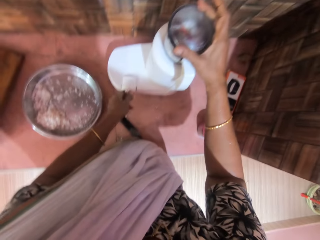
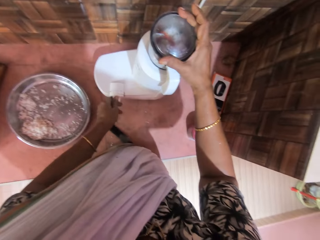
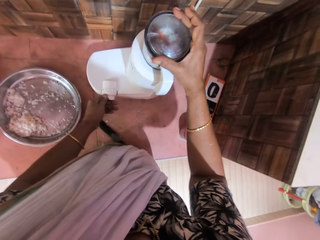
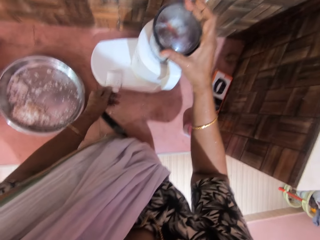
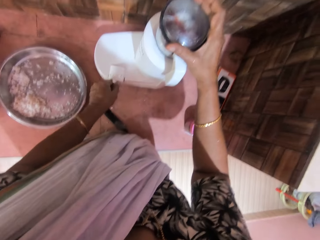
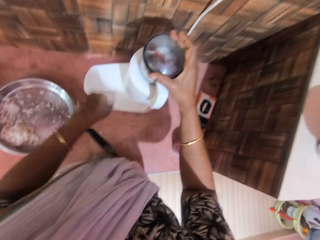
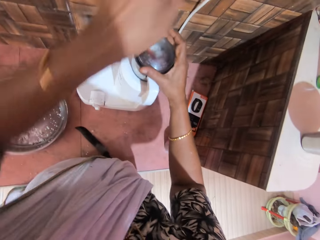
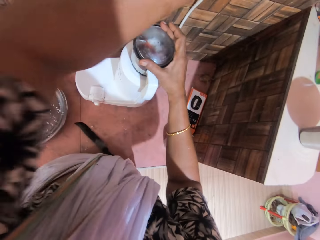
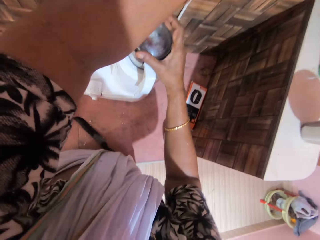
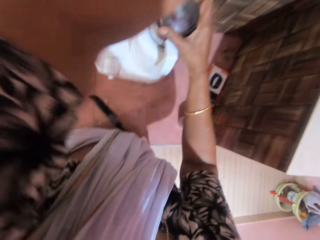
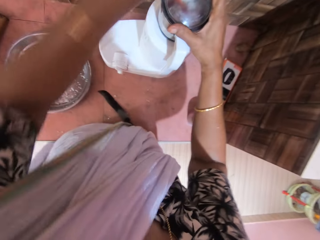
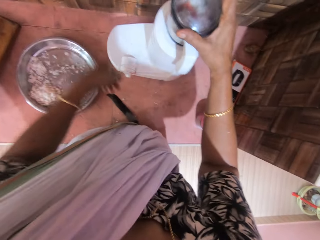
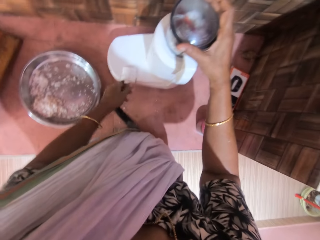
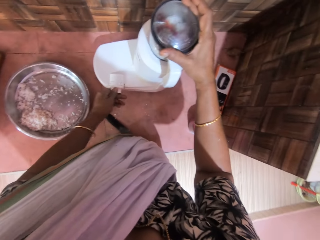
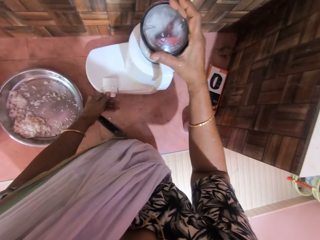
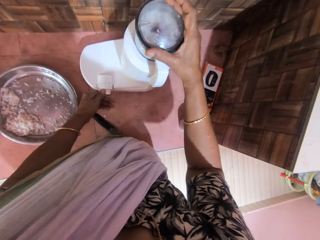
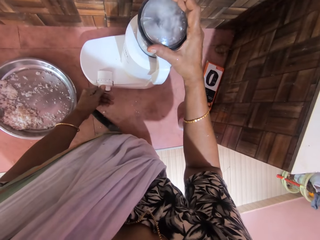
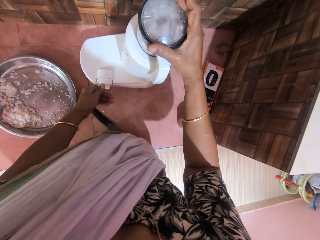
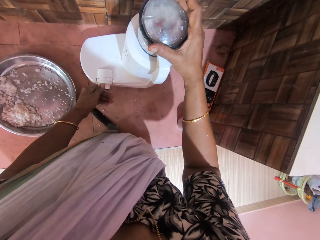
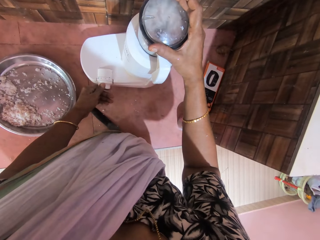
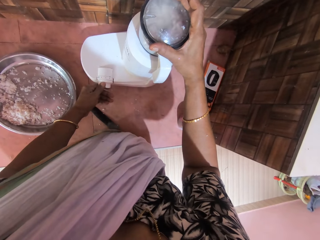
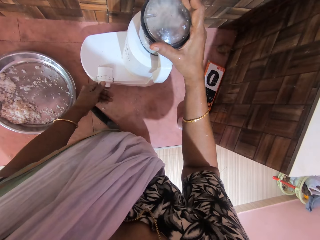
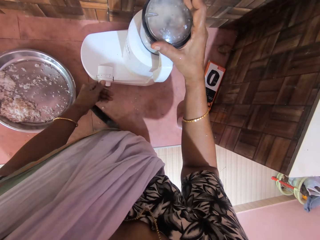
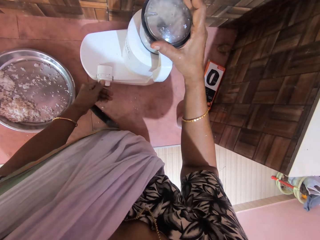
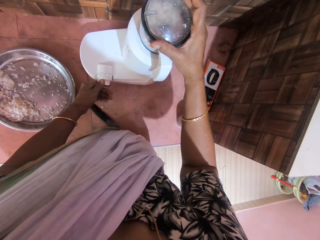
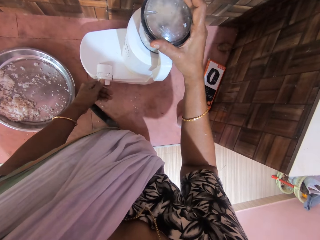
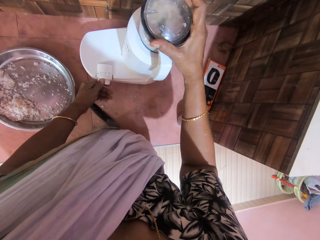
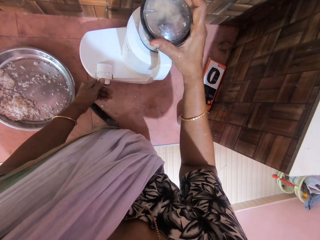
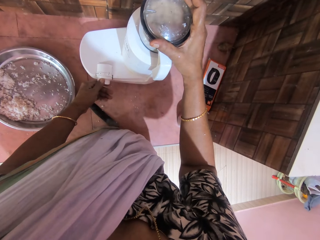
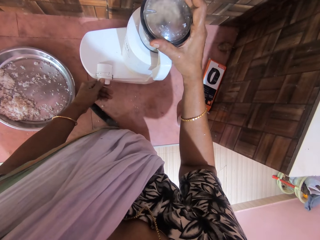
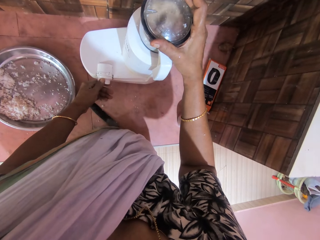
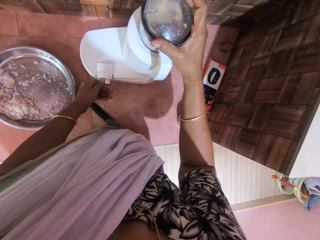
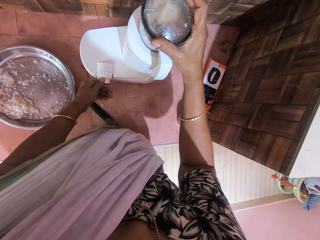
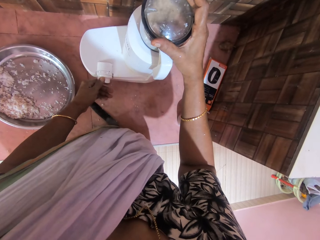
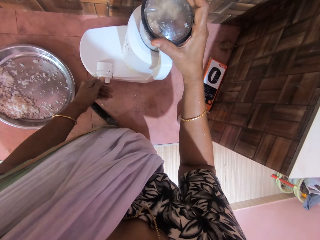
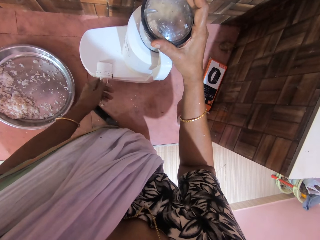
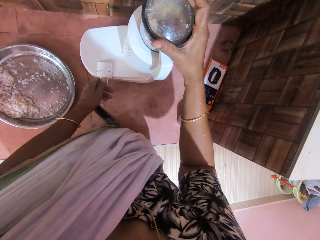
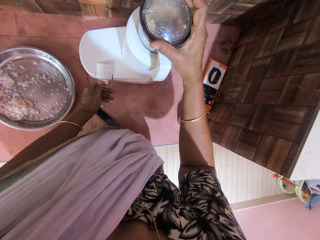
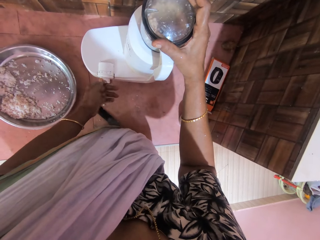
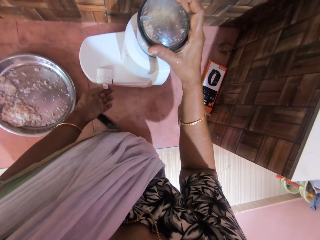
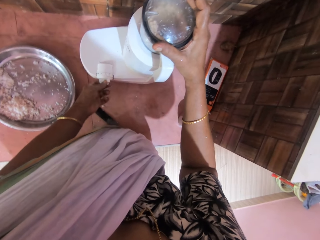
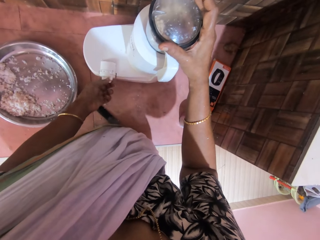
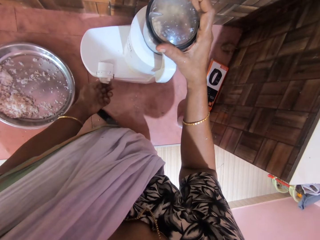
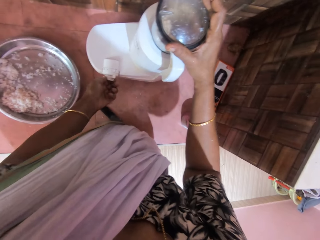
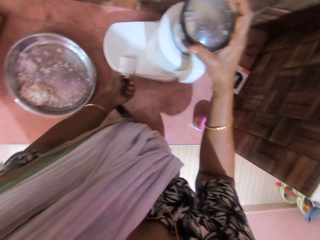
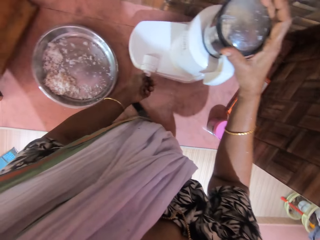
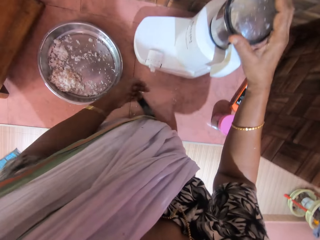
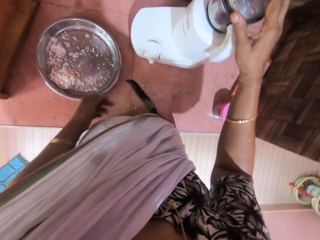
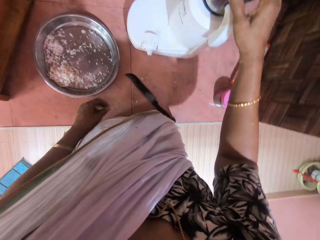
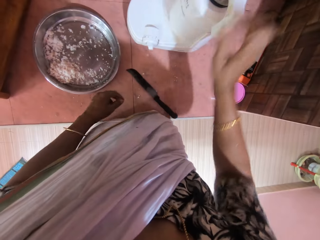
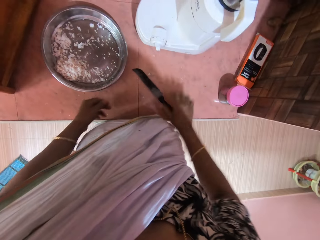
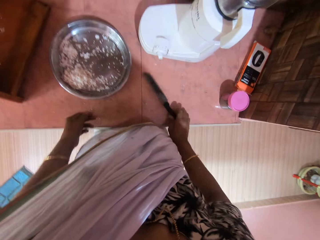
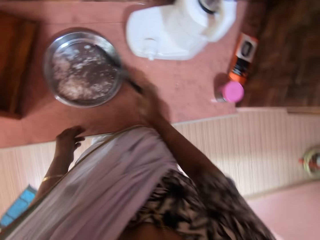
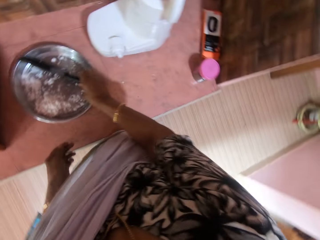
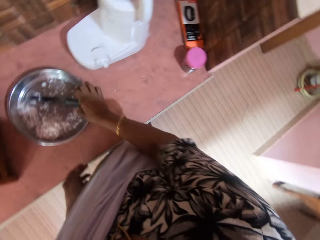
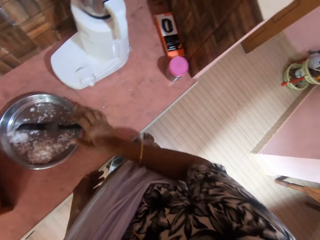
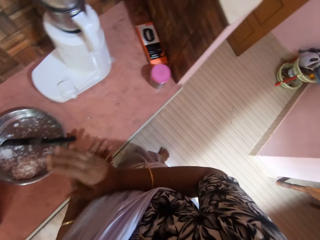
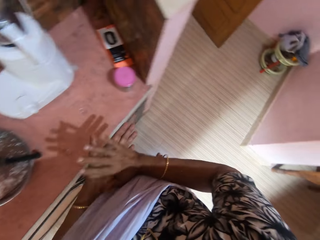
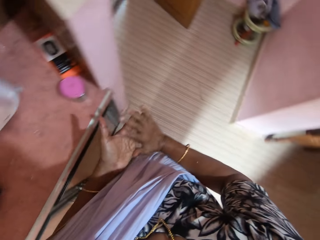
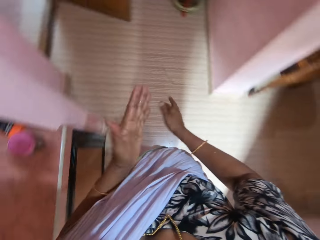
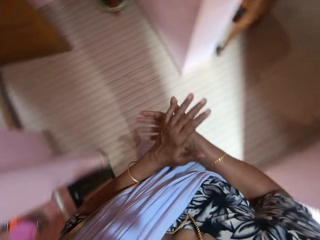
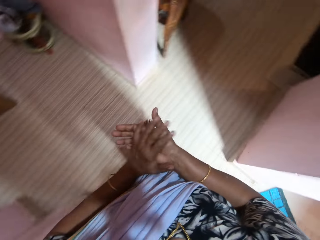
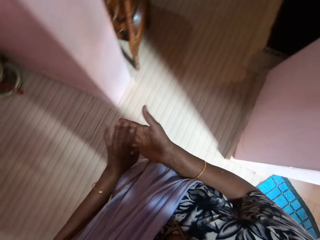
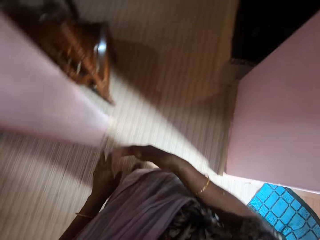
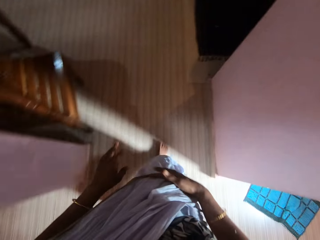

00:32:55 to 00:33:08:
The camera wearer touches the switch. She operates the blender engine with her left hand. She turns on the switch on a wall with her right hand. She raises the left hand. She operates the blender engine with her left hand. She looks at the blender. She adjusts the switch. She switches off the blender. She moves a knife from the table to the tray on the table with her right hand. She claps hands.

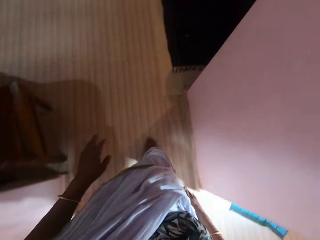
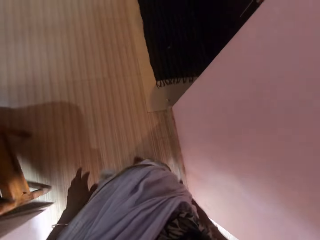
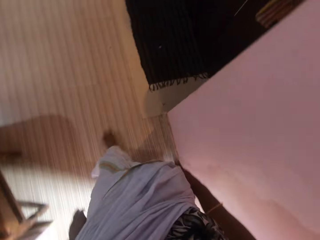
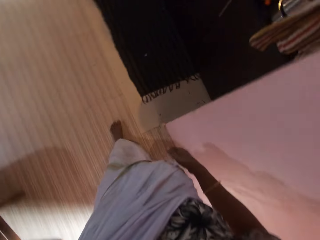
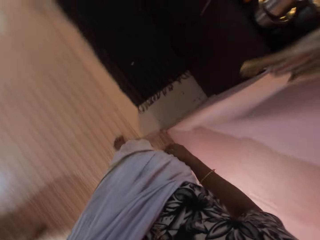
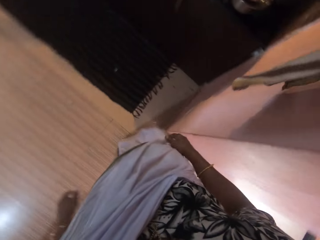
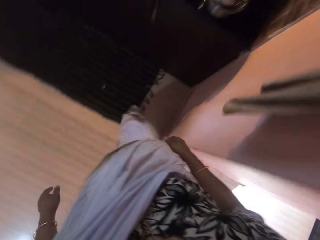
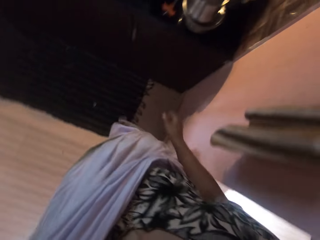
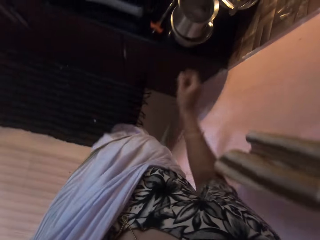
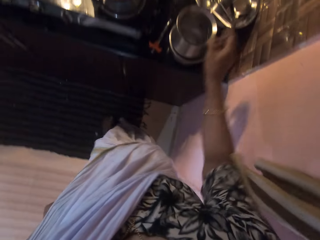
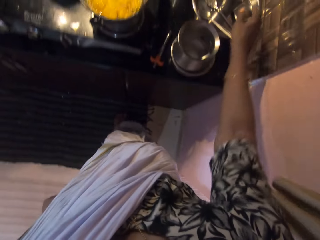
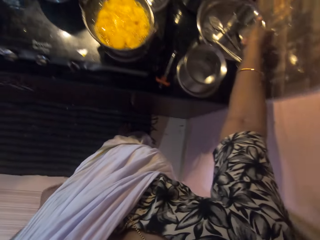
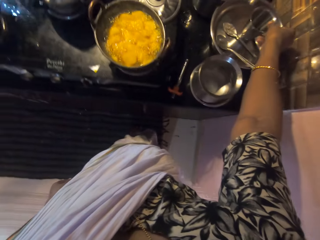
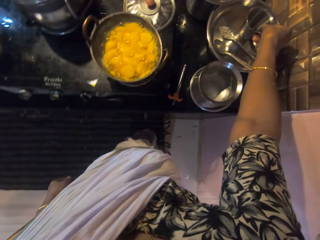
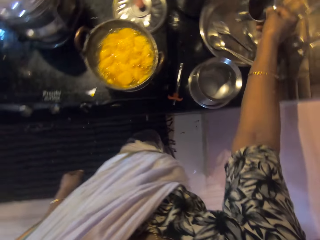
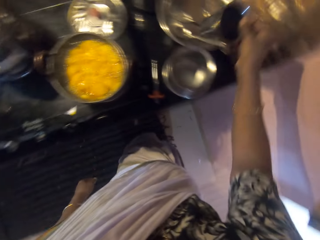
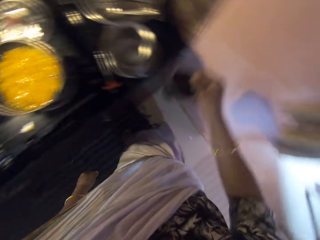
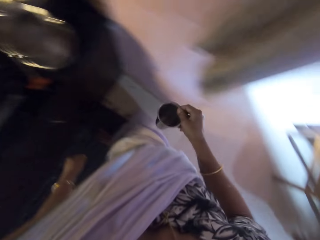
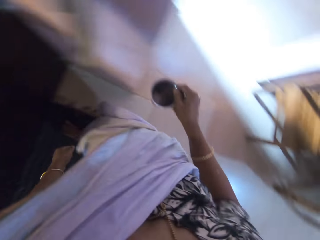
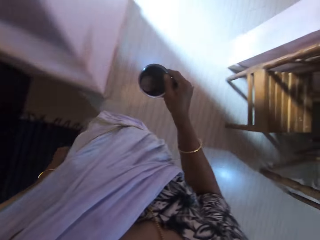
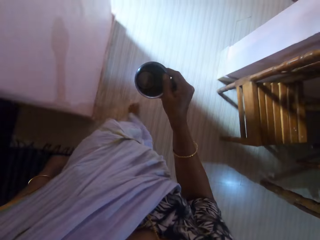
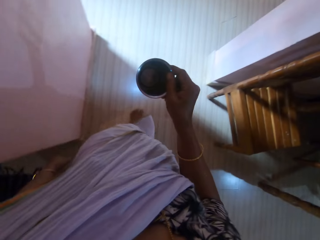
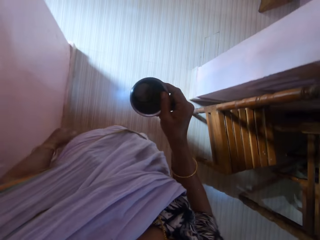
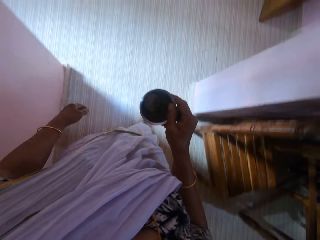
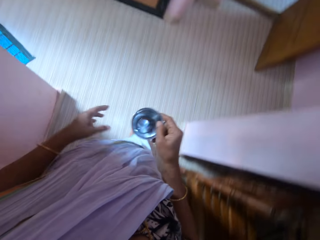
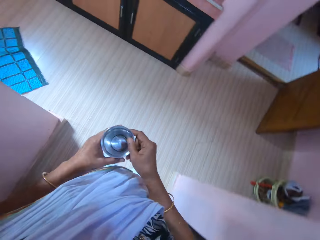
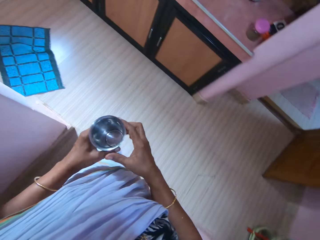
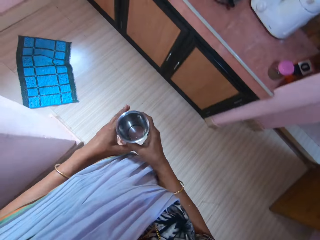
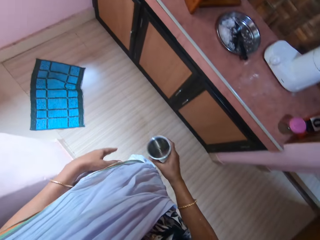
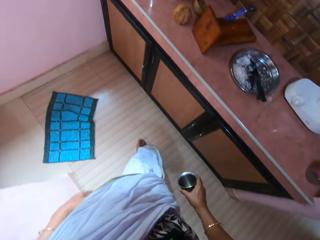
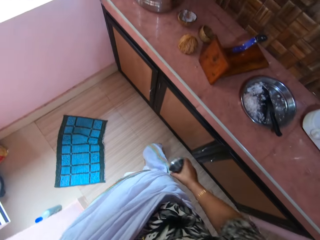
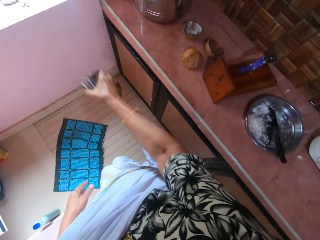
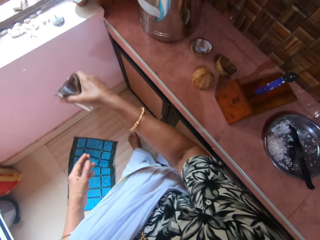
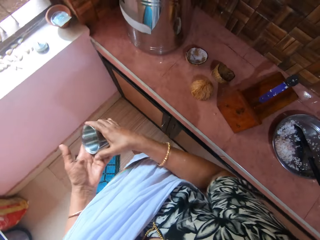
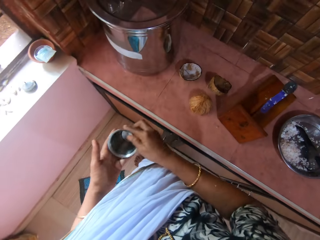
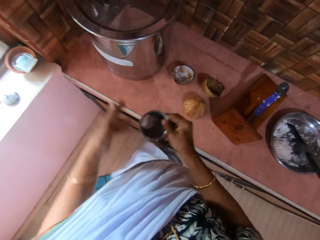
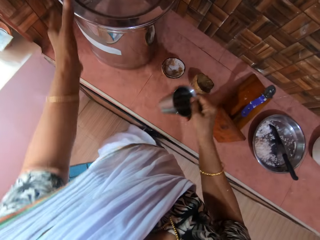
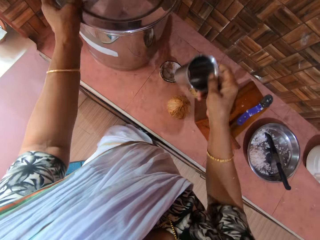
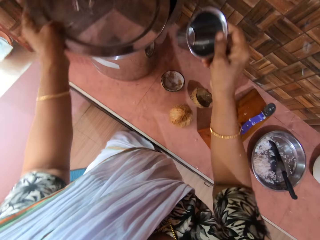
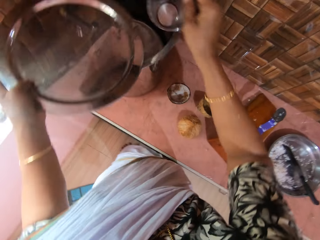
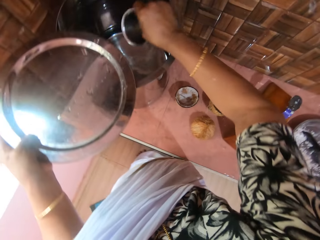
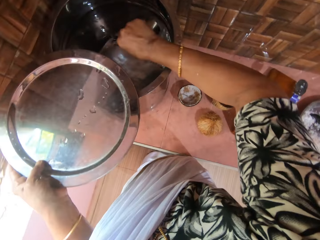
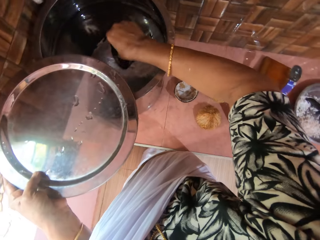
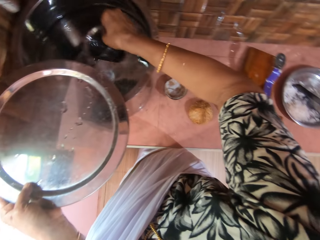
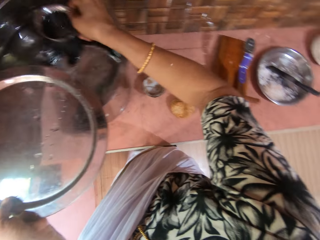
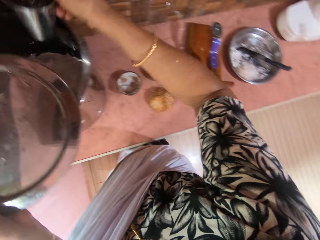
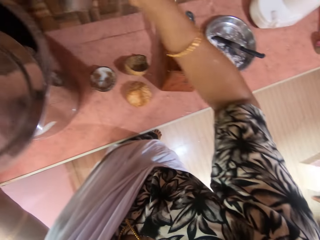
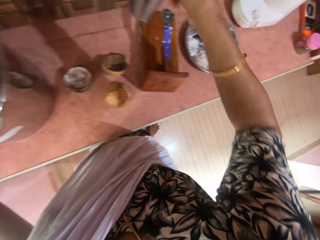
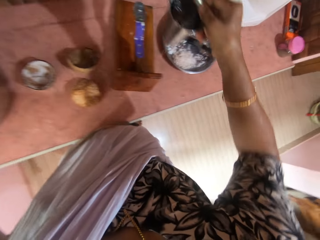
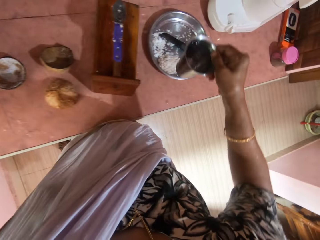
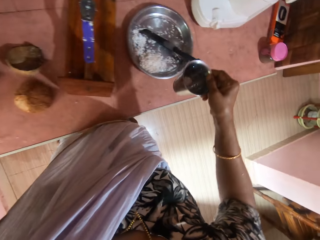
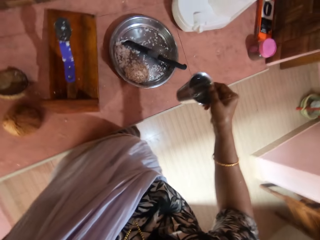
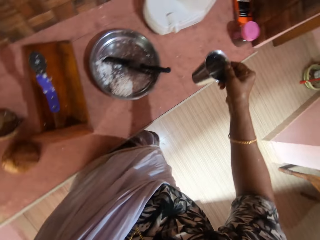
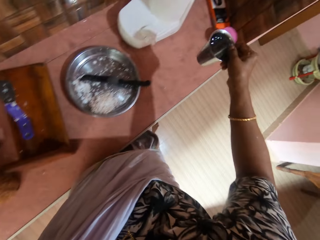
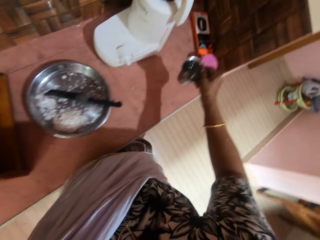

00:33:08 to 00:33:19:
The camera wearer moves. She picks a cup from the kitchen counter with her right hand. She turns around. She moves. She holds the cup with both hands. She moves. She throws water from the cup in her right hand. She removes a tray from a cooking pot on the table with her left hand. She scoops some water from the pot on the table with the cup in her right hand. She drops the tray on the pot on the table with her left hand. She moves around.
